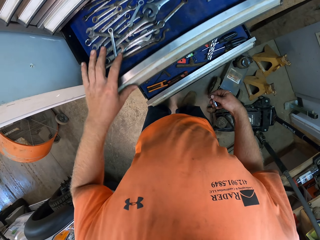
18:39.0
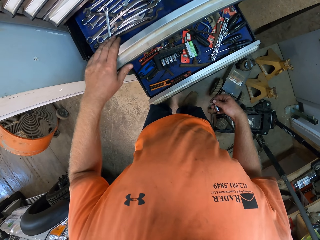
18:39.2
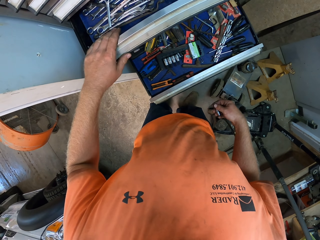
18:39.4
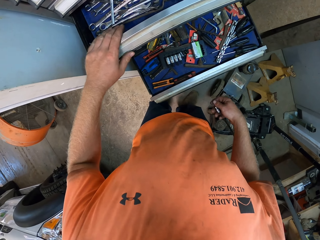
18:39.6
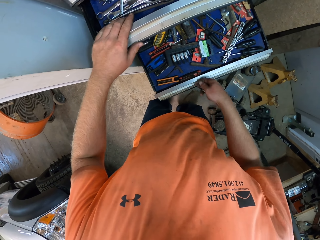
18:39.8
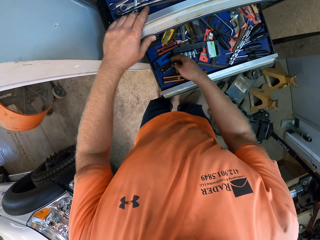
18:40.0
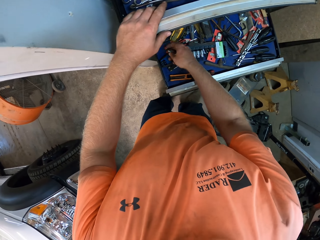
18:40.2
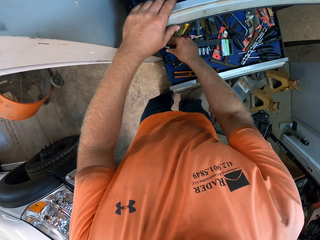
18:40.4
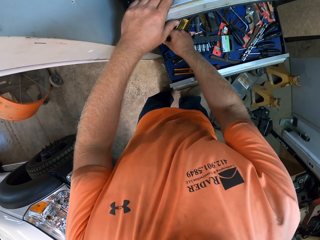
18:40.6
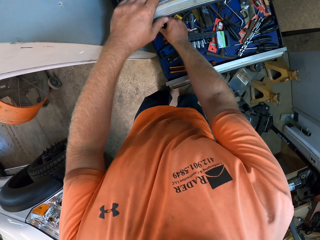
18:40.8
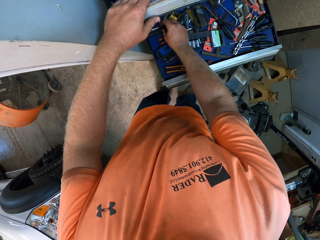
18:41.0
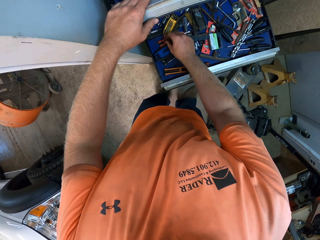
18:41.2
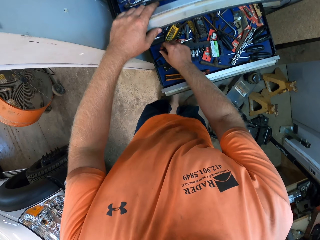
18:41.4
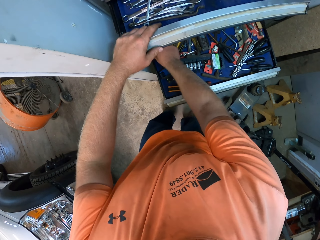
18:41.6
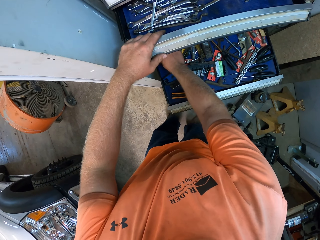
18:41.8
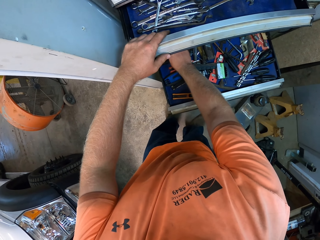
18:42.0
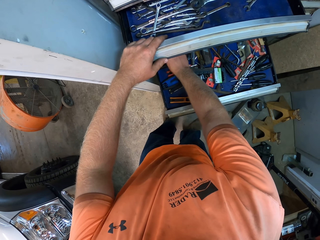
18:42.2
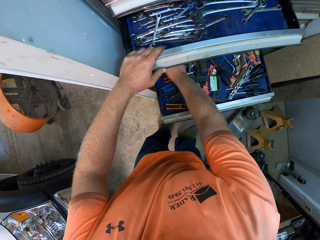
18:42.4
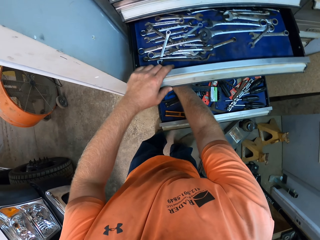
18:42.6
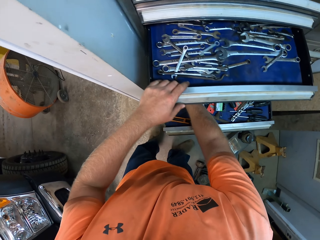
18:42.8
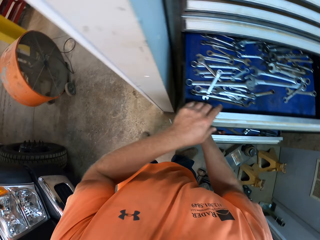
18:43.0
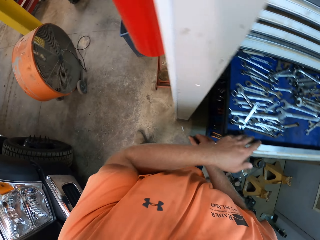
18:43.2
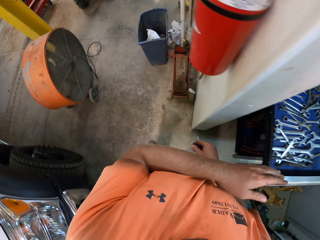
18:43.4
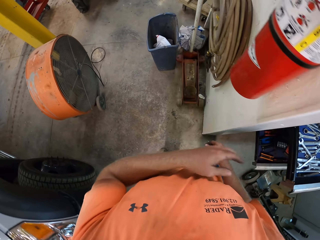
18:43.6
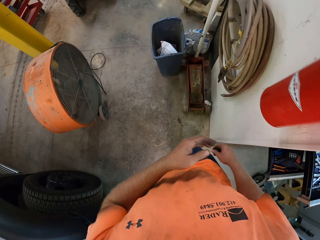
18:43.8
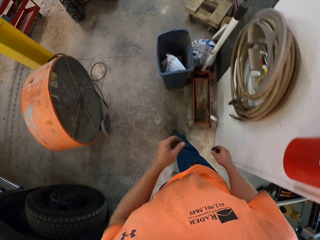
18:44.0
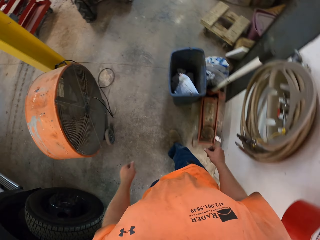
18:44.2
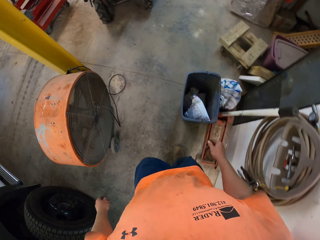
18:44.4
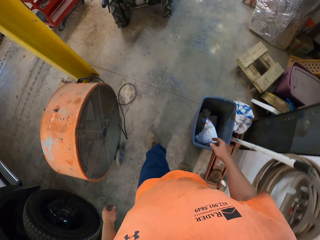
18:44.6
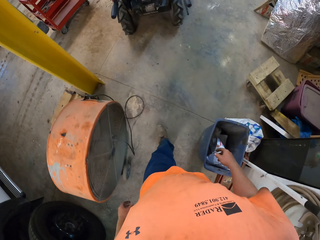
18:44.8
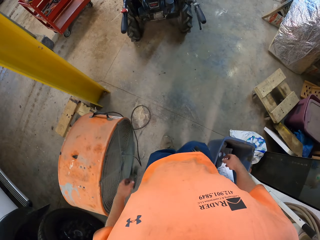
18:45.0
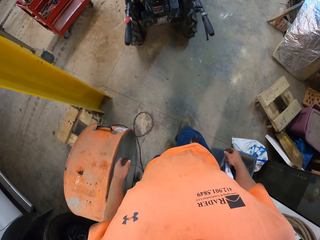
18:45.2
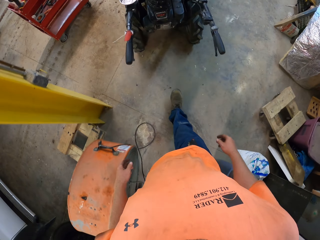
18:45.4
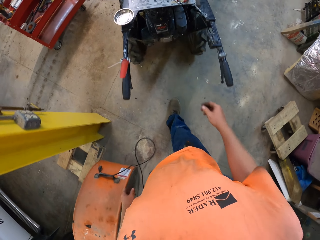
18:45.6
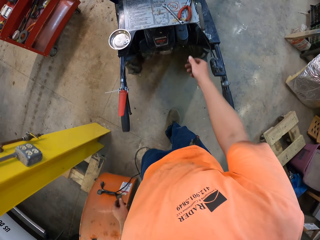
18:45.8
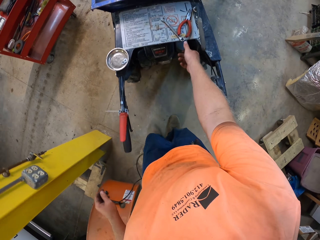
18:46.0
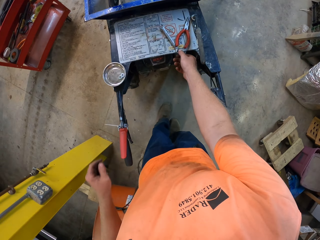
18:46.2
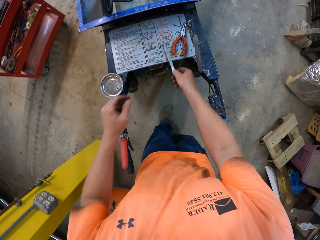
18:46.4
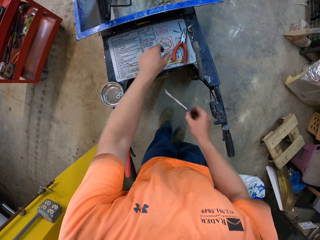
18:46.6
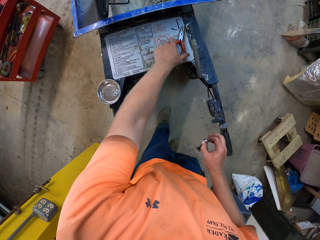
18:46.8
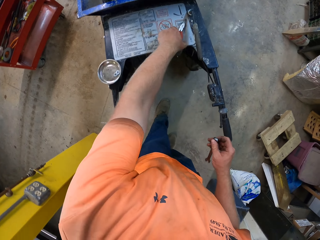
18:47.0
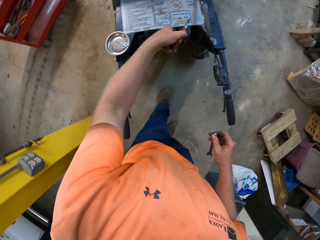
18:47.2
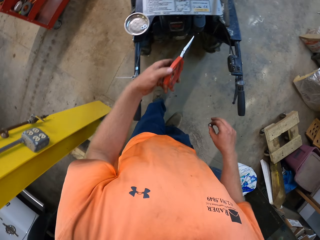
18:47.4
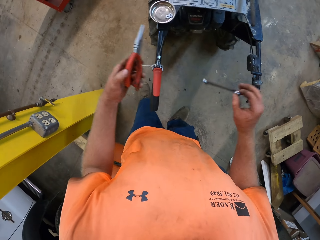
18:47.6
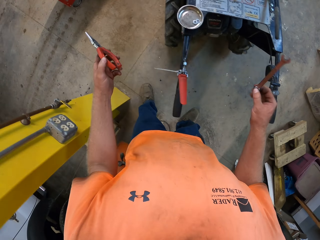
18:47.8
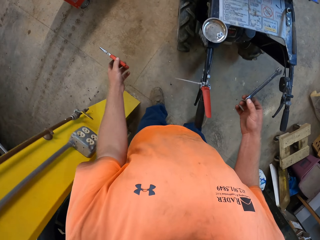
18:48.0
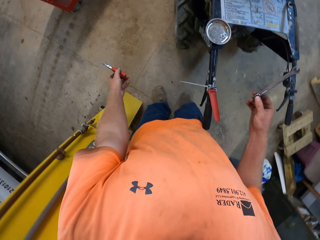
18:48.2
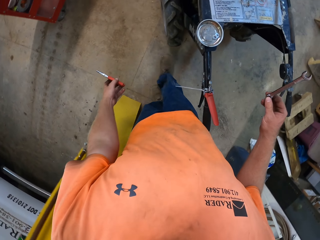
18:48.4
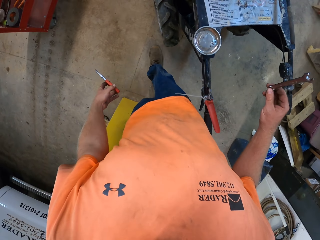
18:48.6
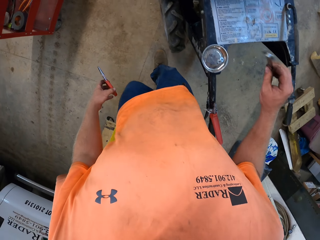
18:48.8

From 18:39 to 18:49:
The camera wearer pushes a drawer of the tool cabinet with his left hand. He touches the drawer. He places the spark plug or lug nut in a drawer of the tool cabinet with his right hand. He walks away from the toolkit. He picks up a spanner from the mini dumper with his right hand. He picks up a plier from the mini dumper with his left hand.

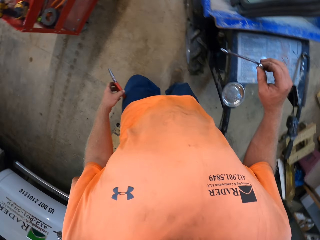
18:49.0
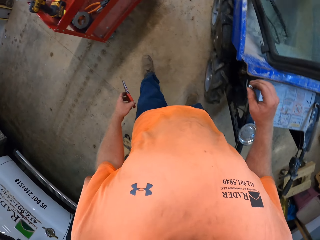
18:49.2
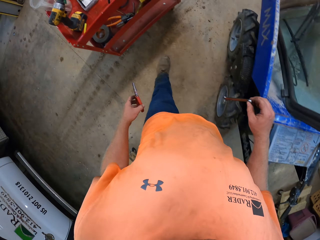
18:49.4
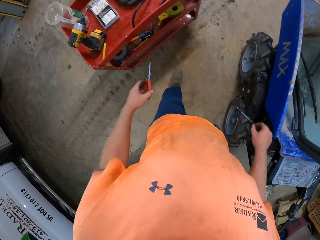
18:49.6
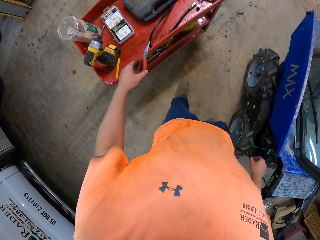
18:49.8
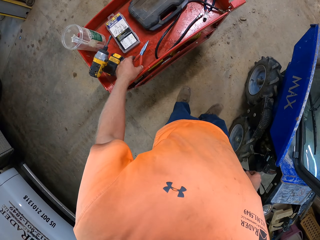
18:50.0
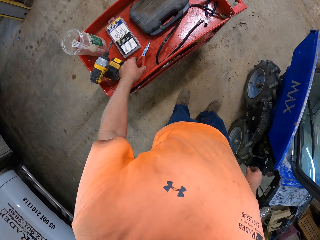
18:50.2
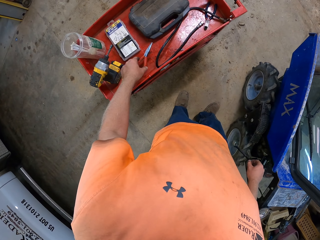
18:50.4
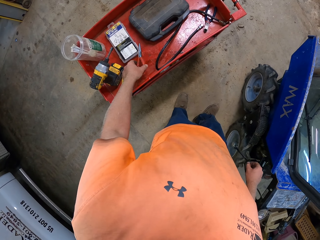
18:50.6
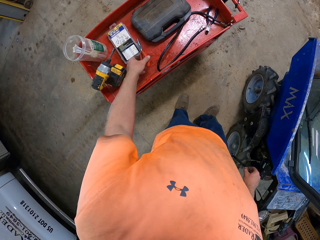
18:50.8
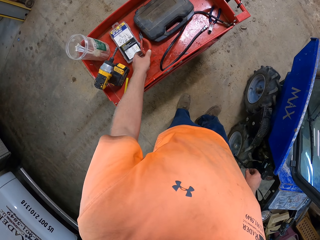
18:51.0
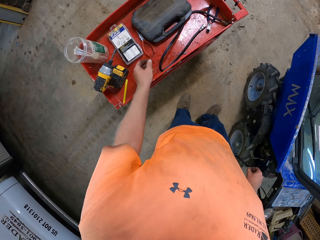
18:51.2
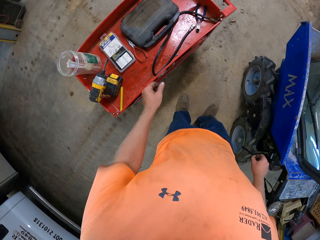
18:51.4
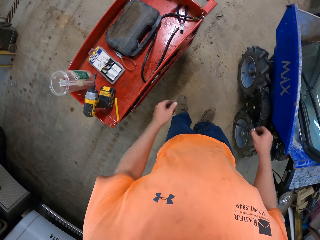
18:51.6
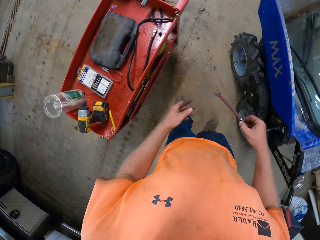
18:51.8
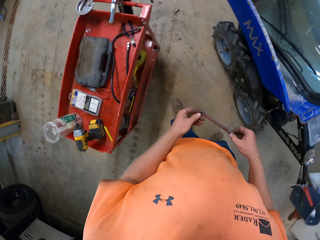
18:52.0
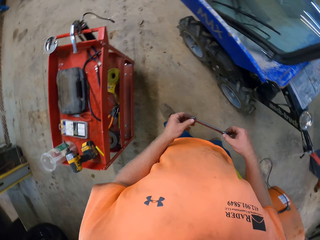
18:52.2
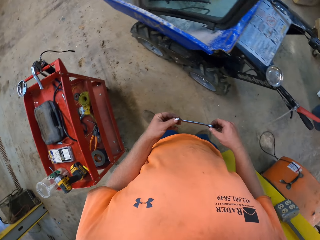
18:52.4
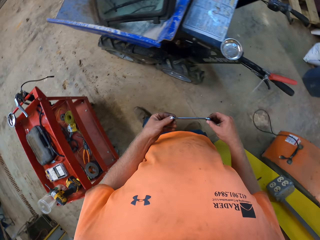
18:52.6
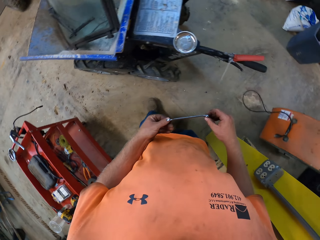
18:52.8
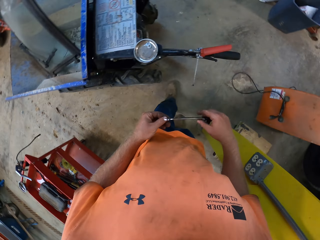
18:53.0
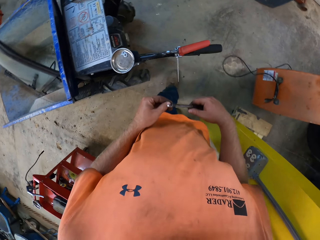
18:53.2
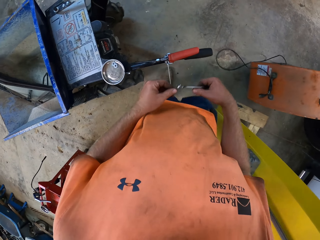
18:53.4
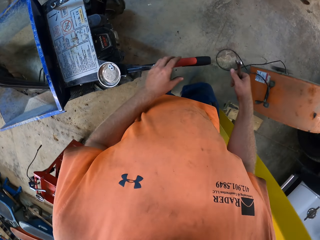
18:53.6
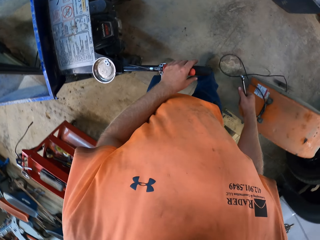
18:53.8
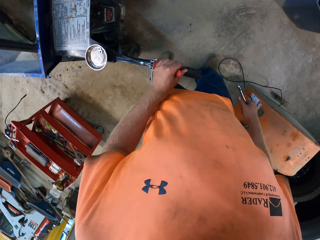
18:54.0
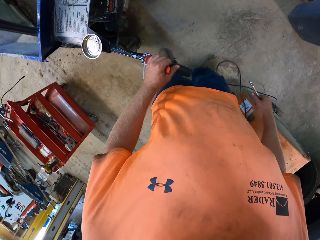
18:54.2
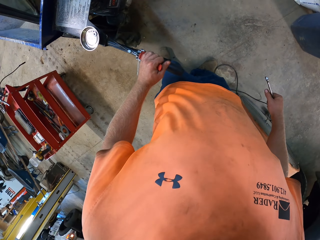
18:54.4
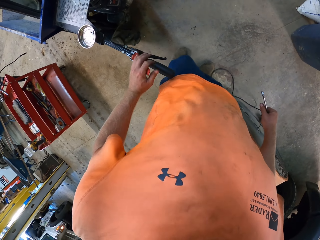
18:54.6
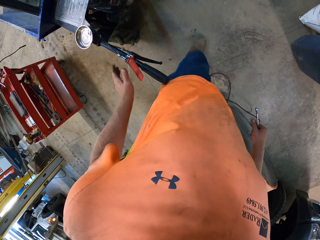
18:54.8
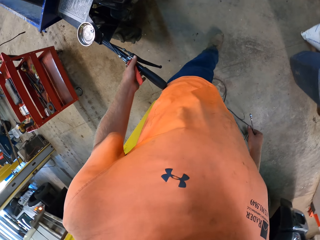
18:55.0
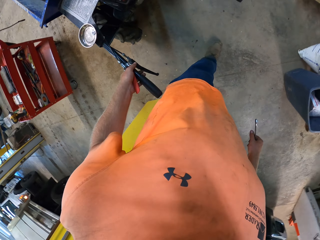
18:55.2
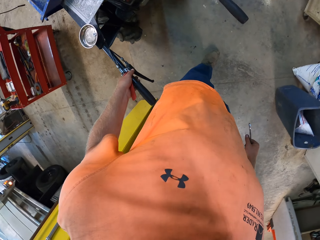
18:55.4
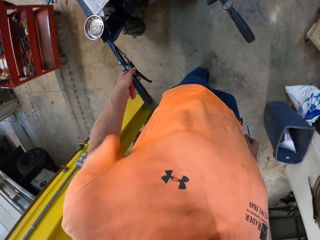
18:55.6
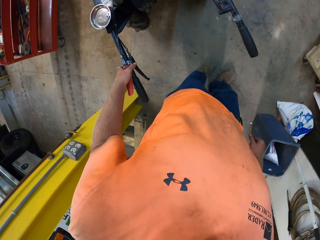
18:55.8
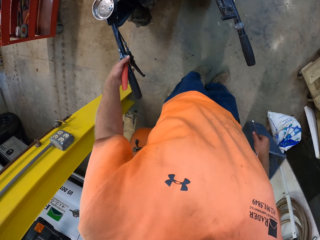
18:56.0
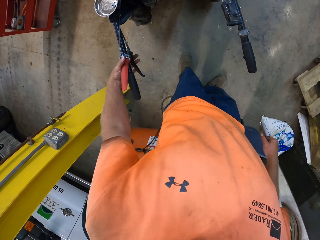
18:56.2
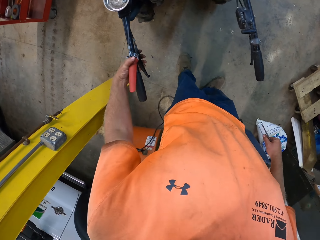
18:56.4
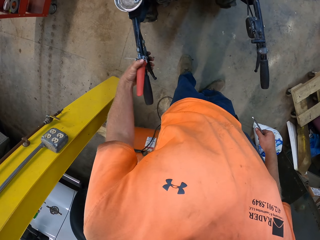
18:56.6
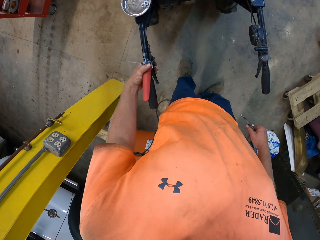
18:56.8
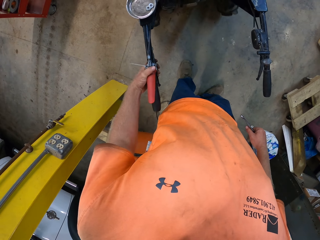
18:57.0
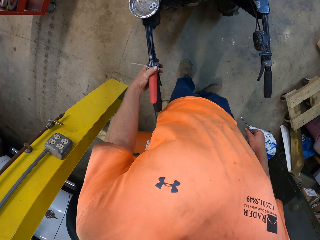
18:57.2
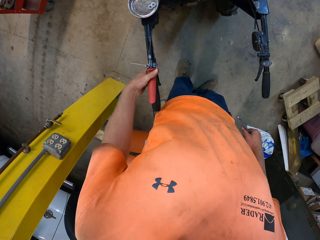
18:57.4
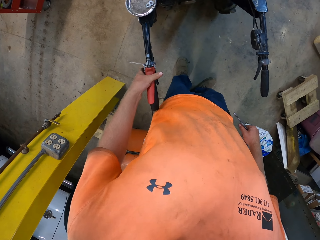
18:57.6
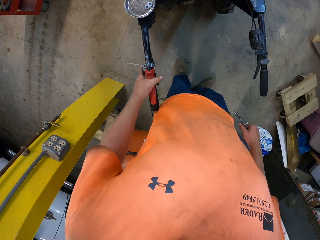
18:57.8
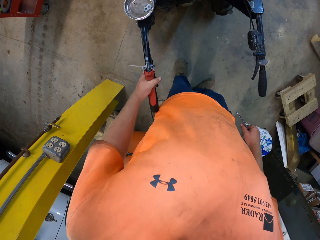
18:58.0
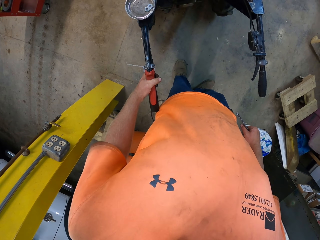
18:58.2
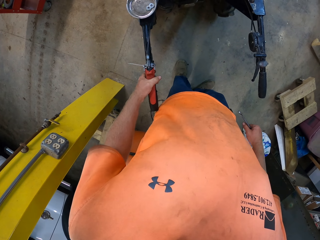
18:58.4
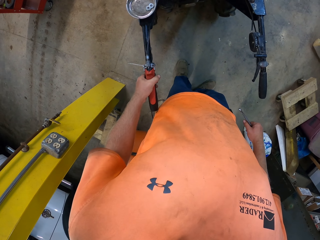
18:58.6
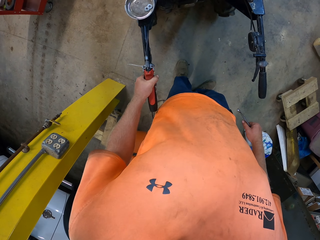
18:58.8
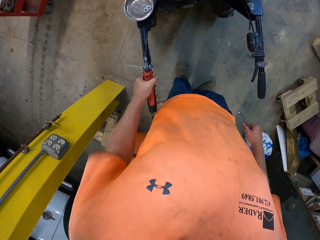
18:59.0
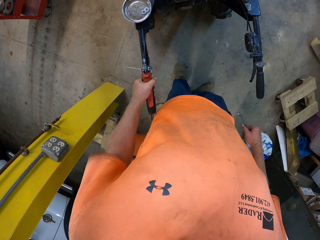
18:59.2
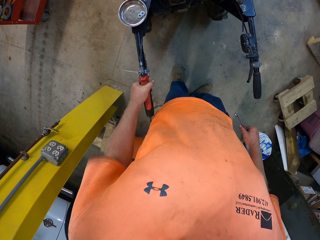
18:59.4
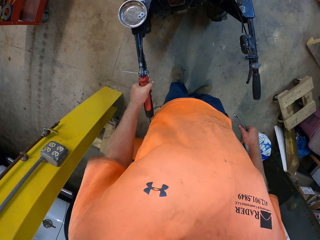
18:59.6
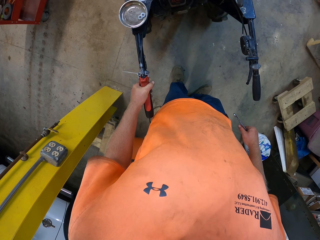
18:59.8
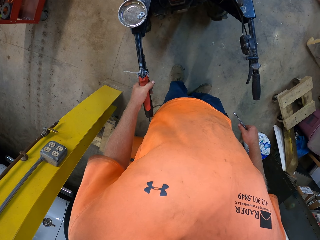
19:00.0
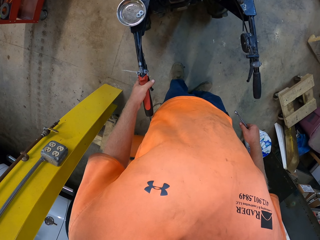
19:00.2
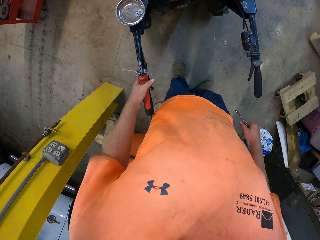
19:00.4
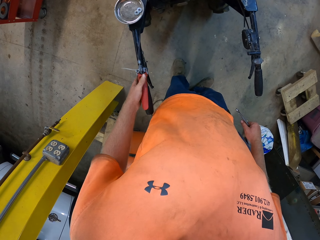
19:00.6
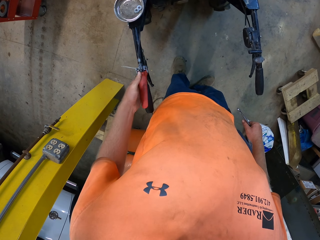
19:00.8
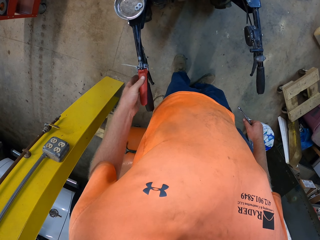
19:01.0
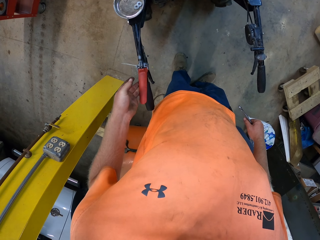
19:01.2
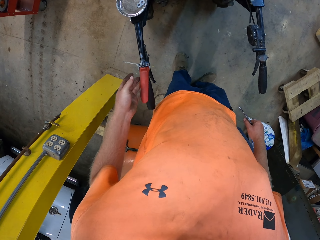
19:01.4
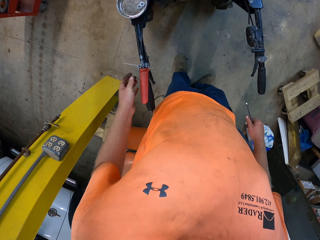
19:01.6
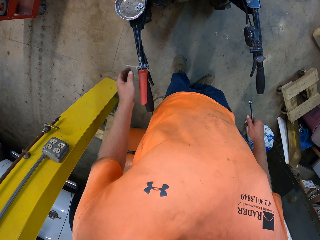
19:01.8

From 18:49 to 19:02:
The camera wearer places the plier on the metal tool rack with his left hand. He holds the spanner with both hands. He holds the spanner with his right hand. He holds the handlebar of the mini dumper with his left hand. He touches the handlebar. He holds the handlebar of the mini dumper with his left hand. He presses the handlebar of the mini dumper with his left hand.
